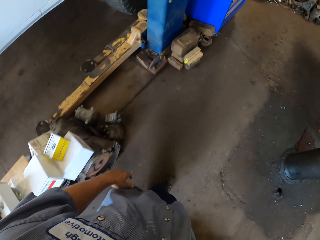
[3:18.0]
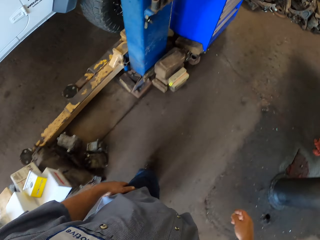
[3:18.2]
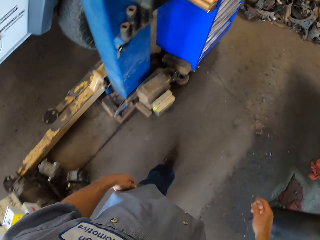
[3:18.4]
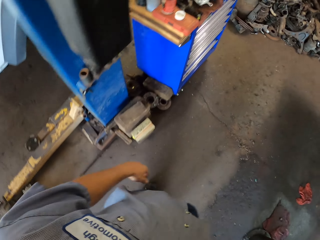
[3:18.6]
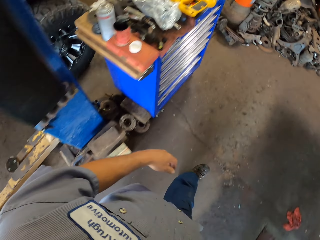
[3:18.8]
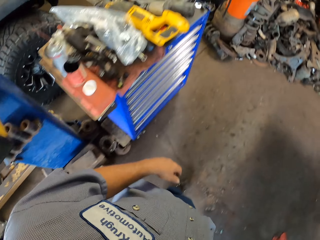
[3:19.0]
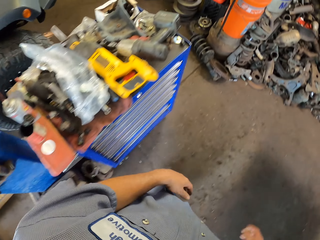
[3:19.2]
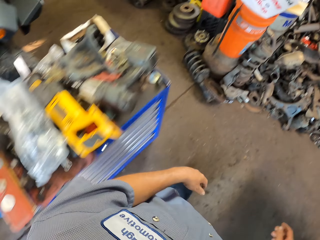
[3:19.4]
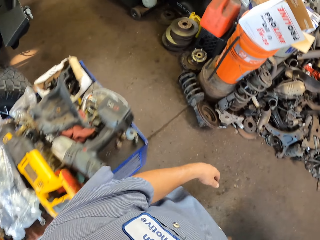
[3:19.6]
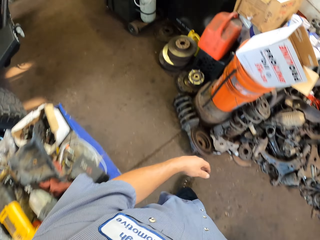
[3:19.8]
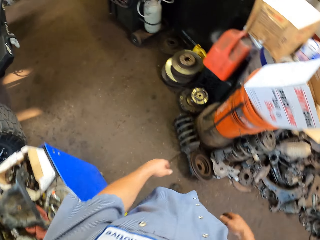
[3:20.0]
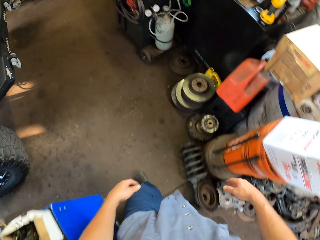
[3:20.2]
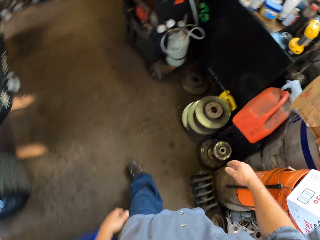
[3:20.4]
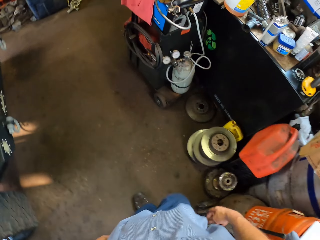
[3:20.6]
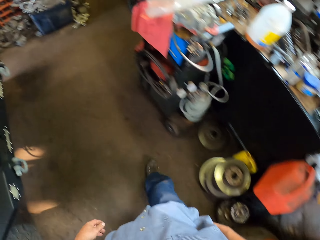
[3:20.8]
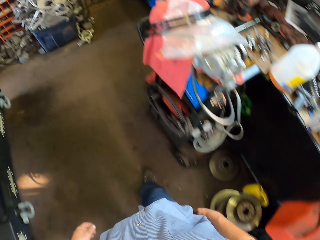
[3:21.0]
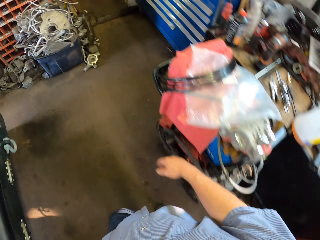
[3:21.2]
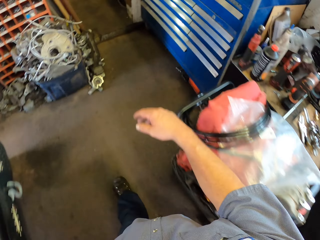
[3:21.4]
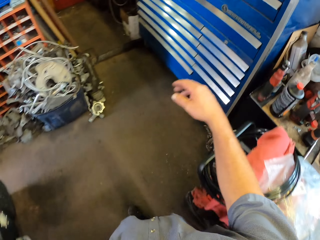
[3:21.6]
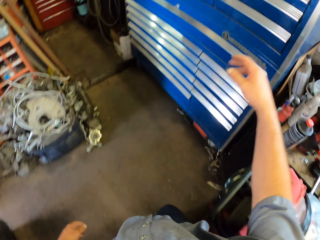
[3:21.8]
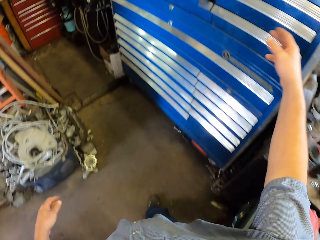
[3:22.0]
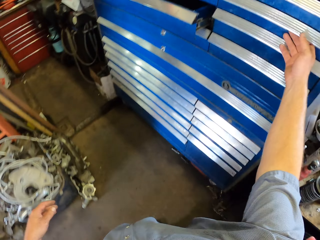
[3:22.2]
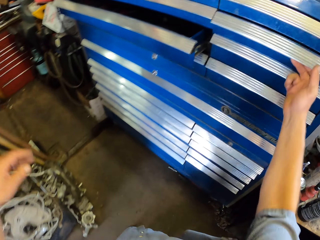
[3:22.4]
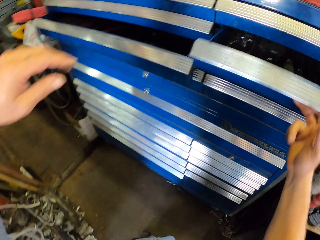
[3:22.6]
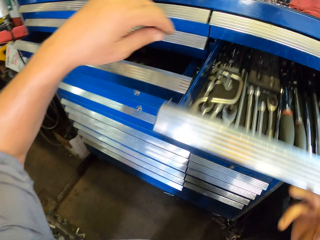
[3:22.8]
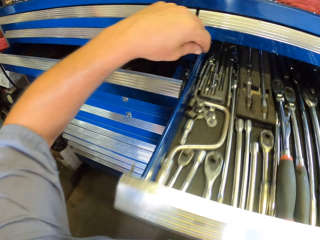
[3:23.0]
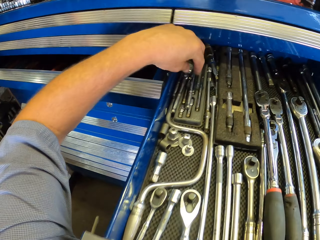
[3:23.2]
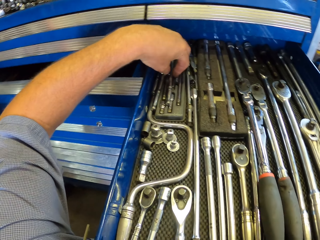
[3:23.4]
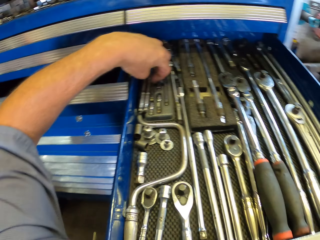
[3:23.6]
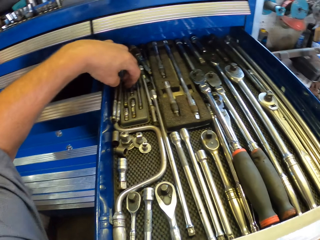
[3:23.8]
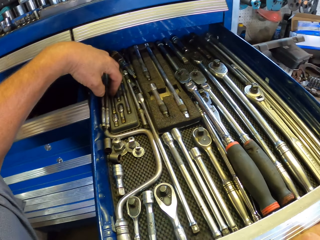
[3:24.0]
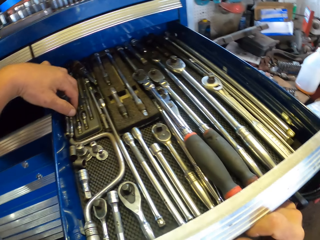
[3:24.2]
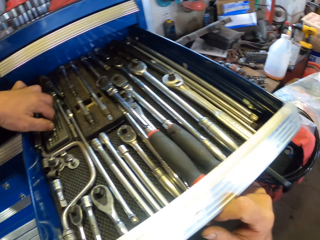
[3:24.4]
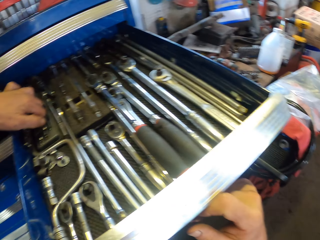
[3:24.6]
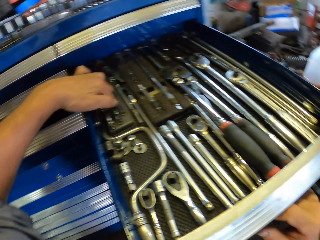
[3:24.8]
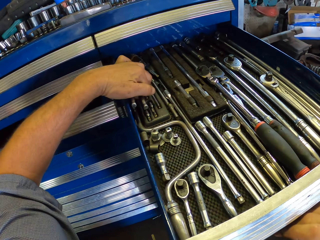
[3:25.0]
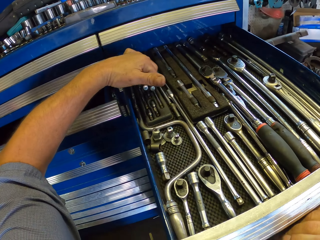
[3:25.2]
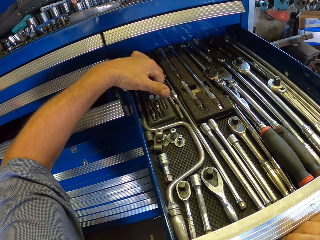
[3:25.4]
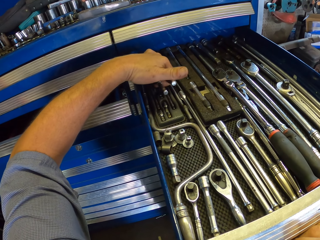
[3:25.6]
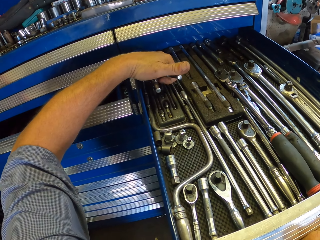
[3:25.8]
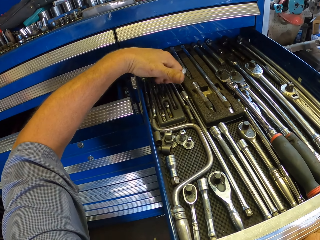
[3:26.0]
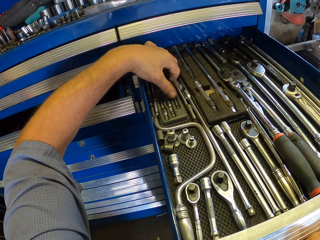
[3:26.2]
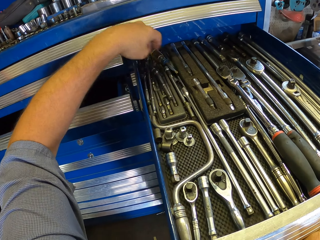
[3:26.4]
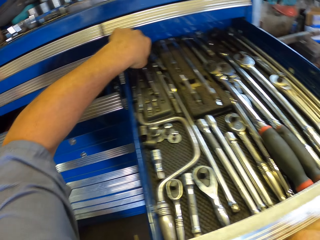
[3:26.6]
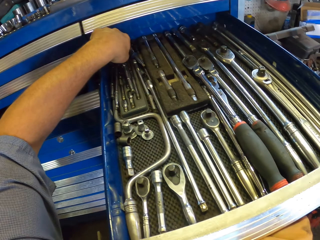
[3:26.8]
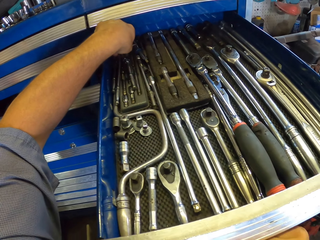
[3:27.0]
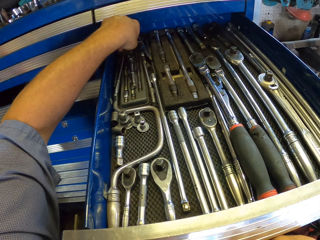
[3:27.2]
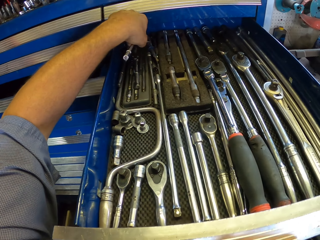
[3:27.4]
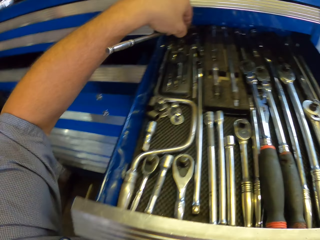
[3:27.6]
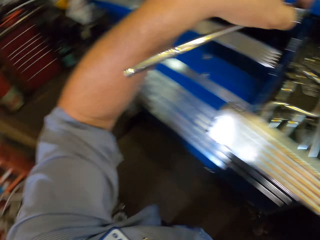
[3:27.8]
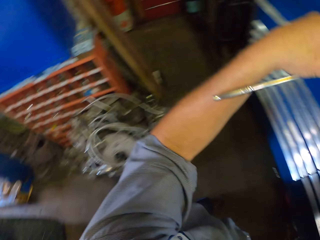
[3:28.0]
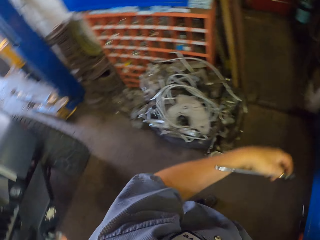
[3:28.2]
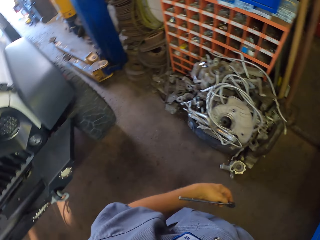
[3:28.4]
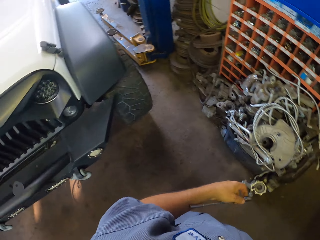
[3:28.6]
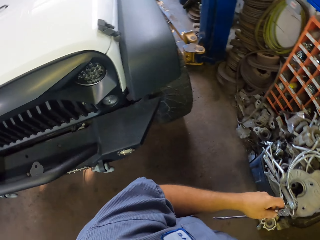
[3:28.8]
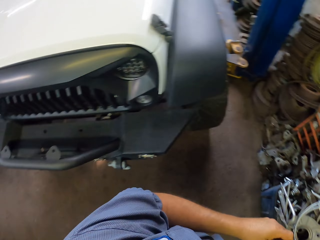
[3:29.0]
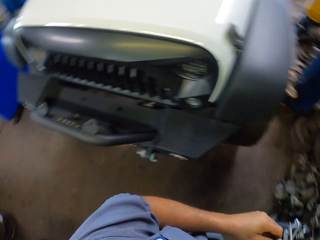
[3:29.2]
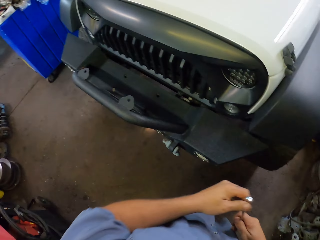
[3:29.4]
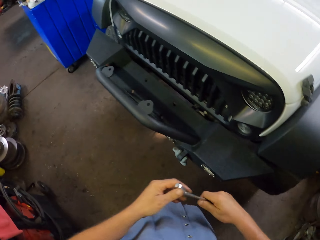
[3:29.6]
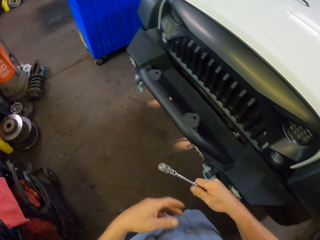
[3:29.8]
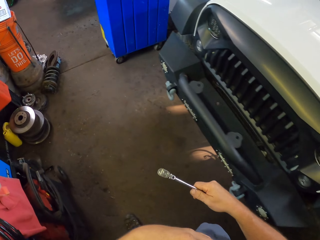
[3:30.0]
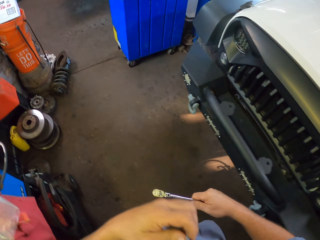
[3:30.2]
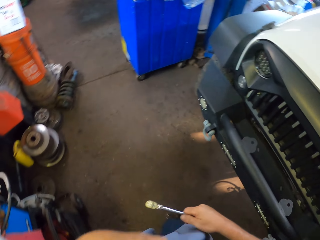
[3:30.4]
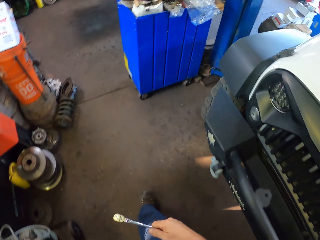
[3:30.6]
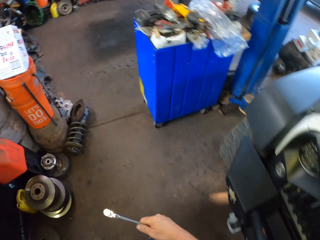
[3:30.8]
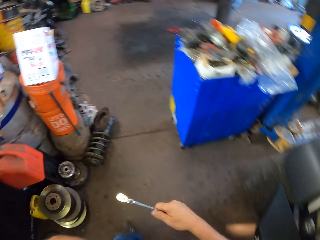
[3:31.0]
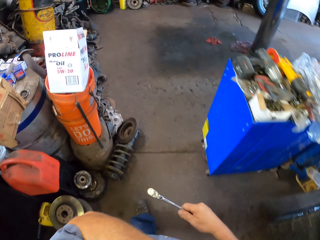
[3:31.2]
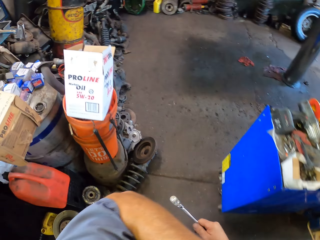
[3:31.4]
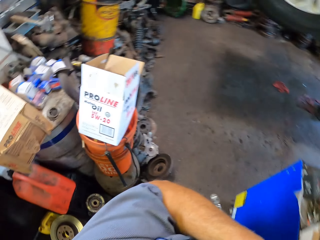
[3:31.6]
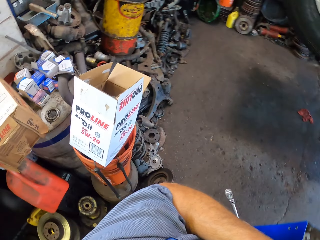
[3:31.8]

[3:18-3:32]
The camera wearer opens a drawer. They pick up a metal rod. They close the drawer. They walk around the garage.

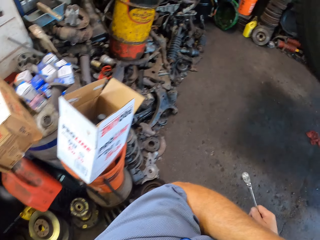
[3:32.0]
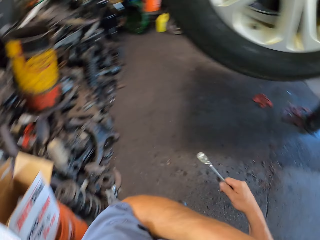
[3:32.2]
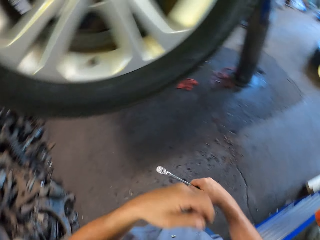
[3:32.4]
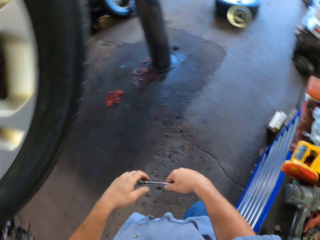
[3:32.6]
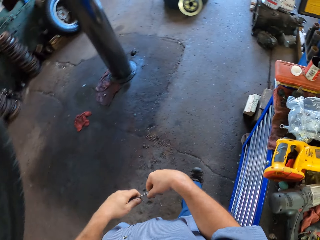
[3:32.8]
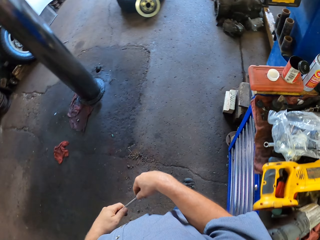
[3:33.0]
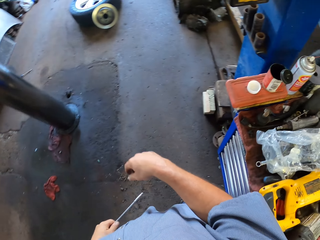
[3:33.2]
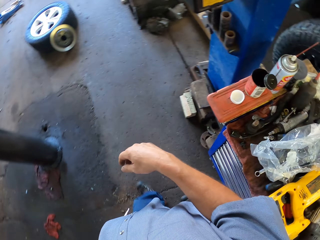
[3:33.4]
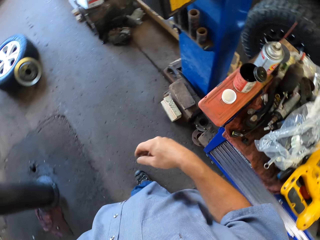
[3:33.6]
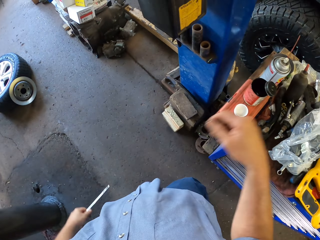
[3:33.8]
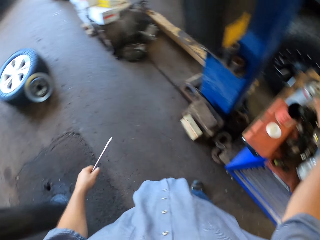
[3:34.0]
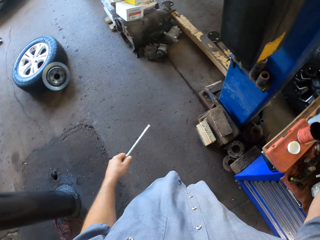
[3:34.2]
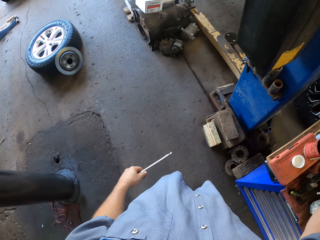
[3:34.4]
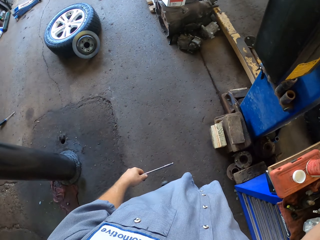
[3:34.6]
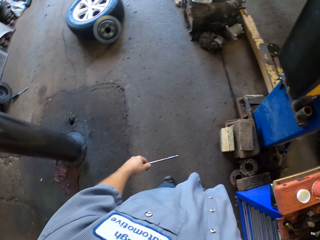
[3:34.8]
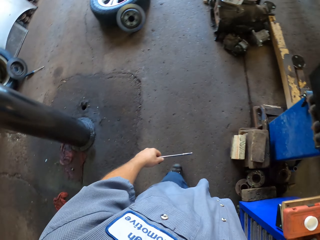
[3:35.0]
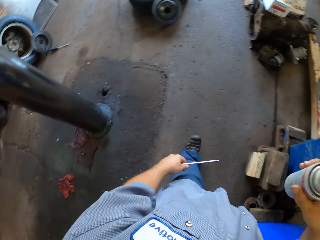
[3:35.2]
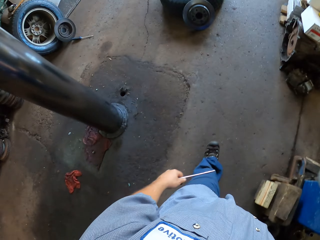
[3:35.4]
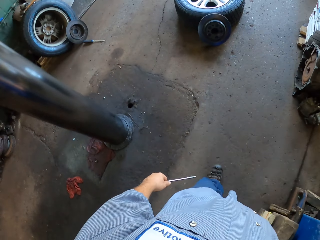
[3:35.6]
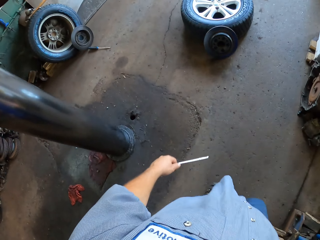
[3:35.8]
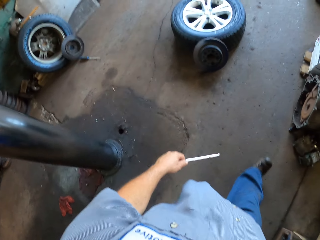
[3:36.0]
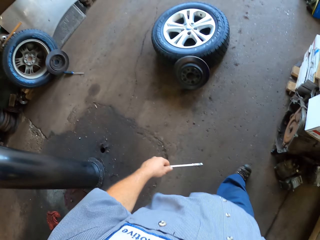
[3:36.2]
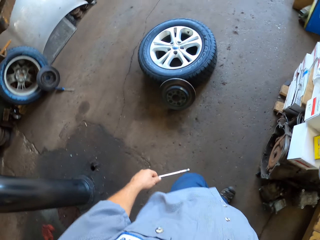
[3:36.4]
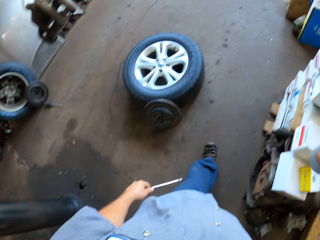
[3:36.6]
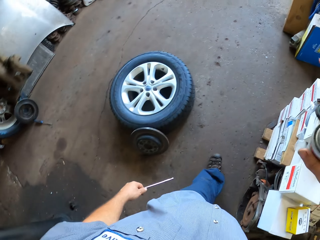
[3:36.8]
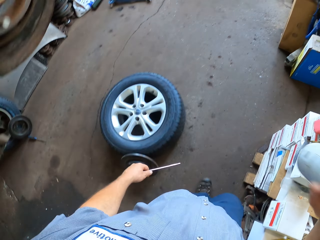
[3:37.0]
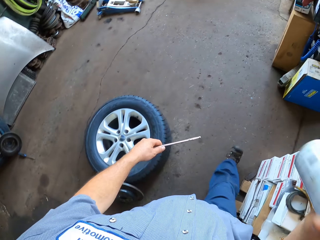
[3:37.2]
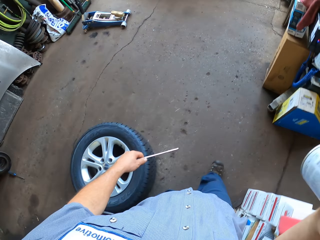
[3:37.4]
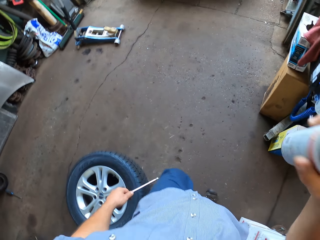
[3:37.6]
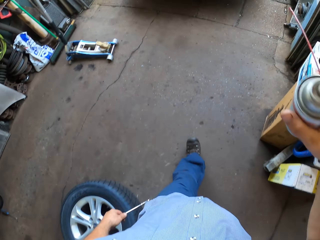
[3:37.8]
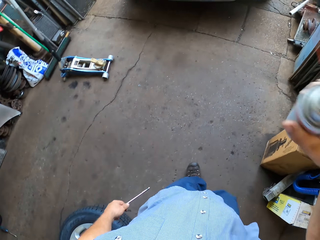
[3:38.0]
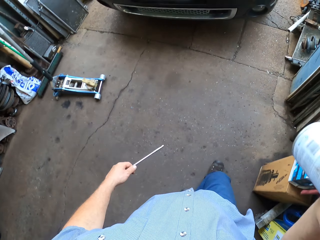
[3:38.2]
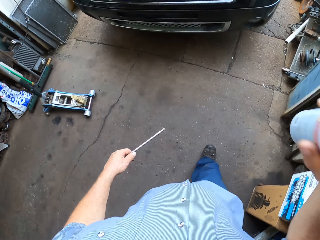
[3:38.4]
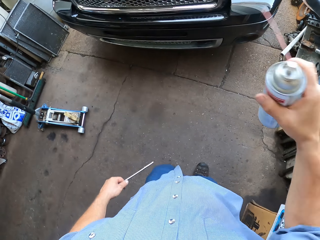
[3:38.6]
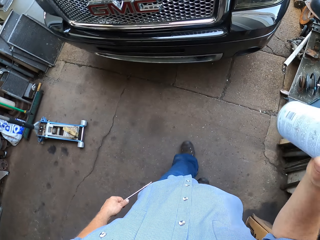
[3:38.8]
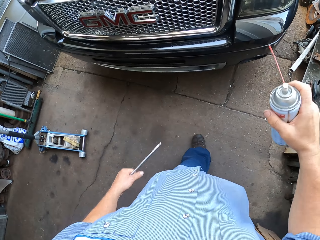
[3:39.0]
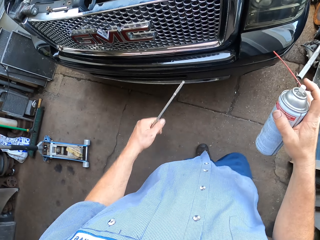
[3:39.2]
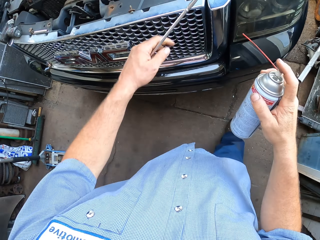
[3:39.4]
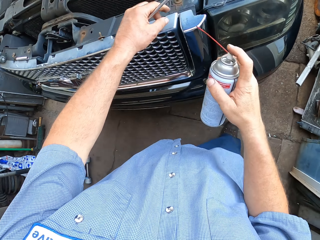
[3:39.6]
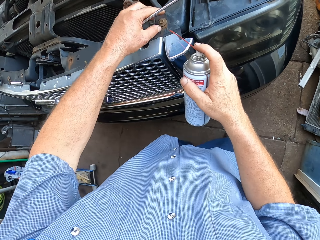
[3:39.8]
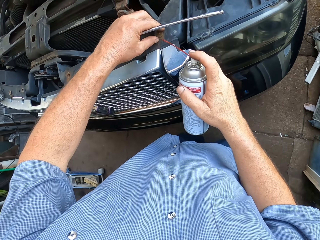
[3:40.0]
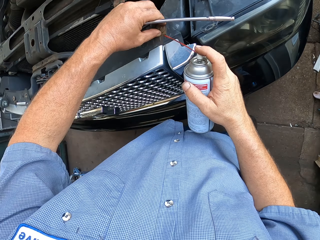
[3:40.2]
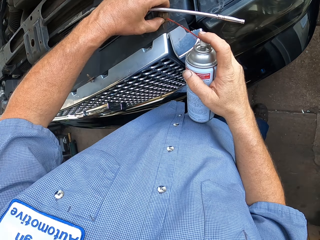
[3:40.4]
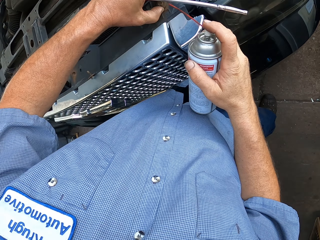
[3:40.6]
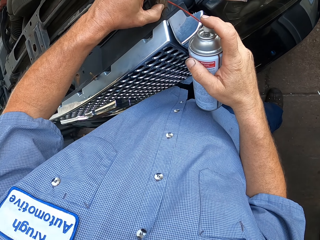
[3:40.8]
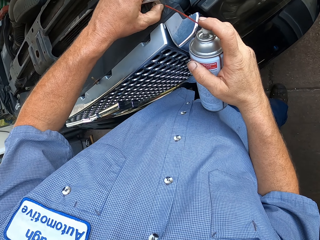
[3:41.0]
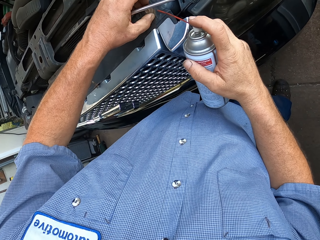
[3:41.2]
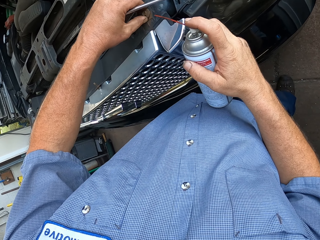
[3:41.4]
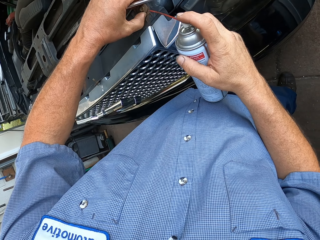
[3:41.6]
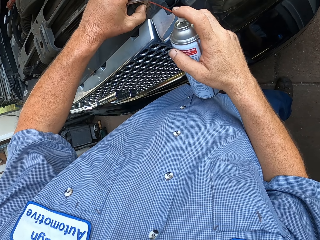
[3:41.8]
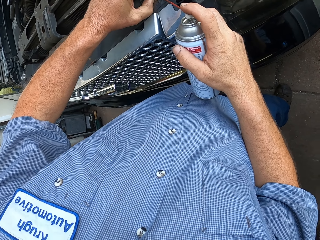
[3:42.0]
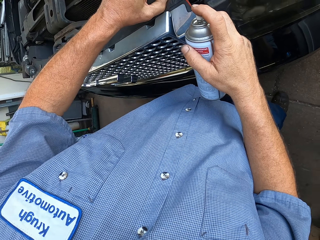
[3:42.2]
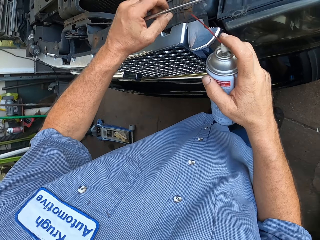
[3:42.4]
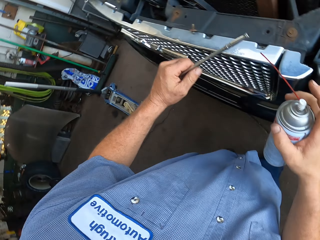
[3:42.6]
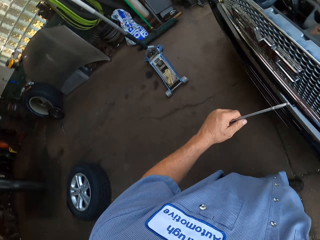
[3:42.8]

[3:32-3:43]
The camera wearer raises his hand. He holds the metal rod with the left hand. He picks up a spray can. He shakes the spray can. He walks around the garage. He oils the bolt.
